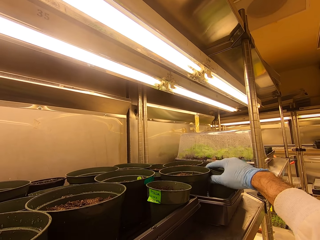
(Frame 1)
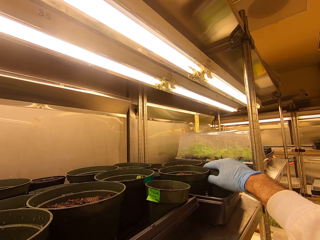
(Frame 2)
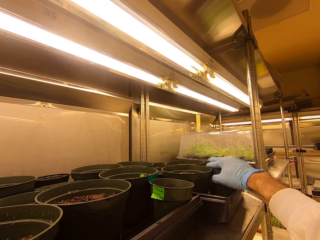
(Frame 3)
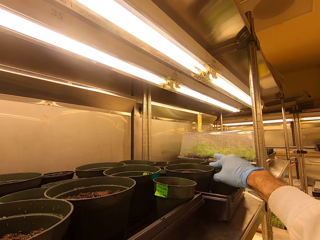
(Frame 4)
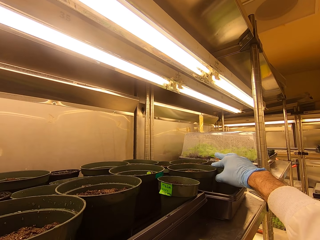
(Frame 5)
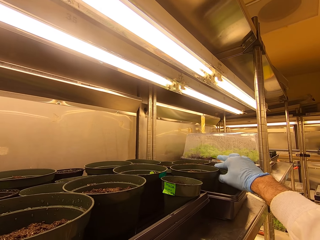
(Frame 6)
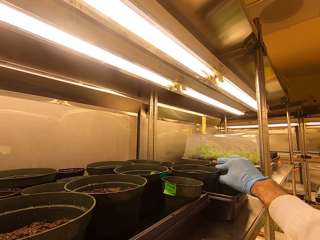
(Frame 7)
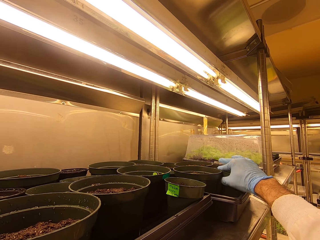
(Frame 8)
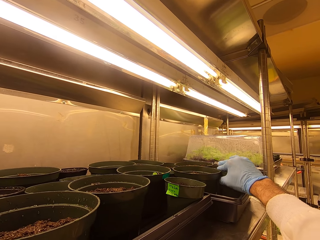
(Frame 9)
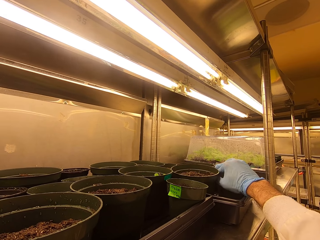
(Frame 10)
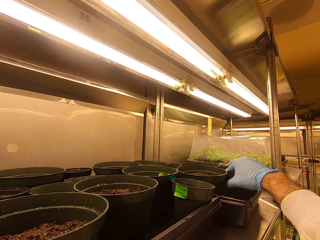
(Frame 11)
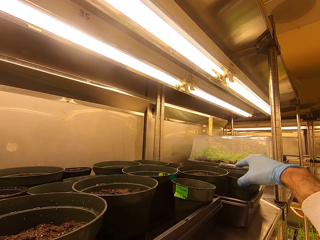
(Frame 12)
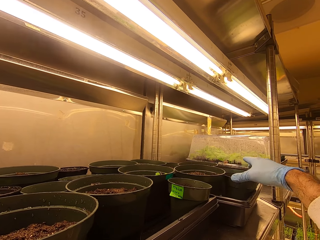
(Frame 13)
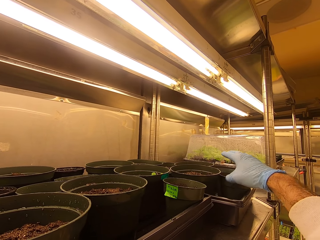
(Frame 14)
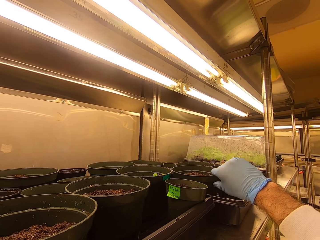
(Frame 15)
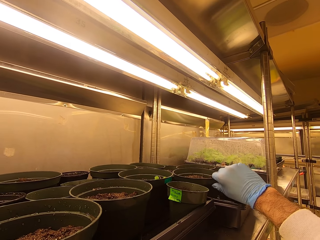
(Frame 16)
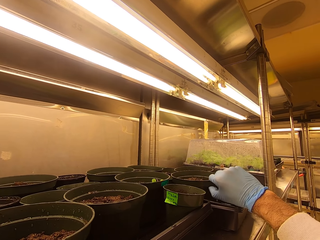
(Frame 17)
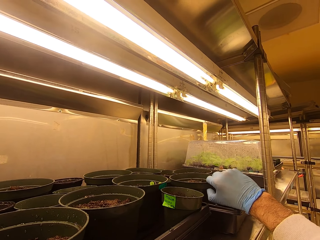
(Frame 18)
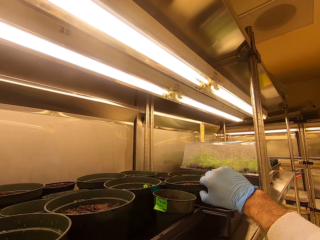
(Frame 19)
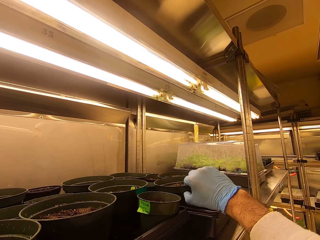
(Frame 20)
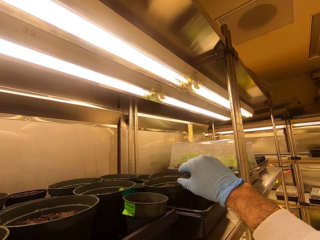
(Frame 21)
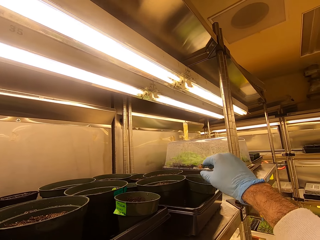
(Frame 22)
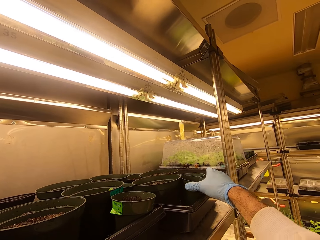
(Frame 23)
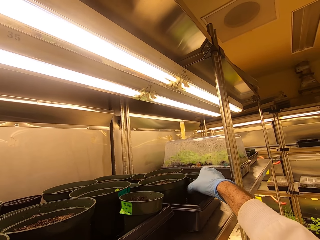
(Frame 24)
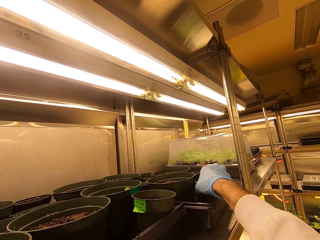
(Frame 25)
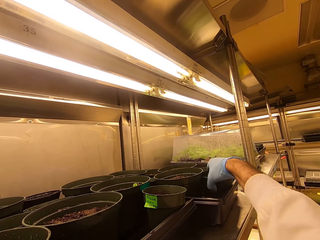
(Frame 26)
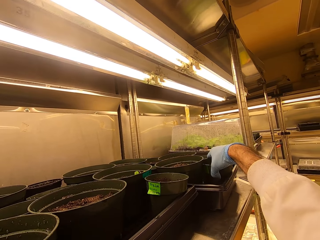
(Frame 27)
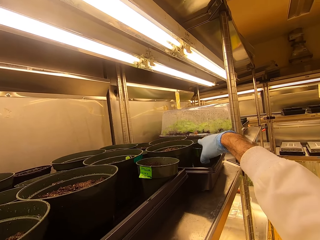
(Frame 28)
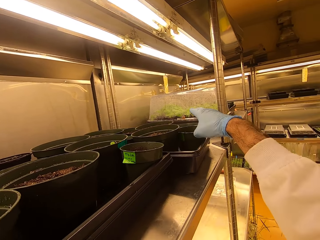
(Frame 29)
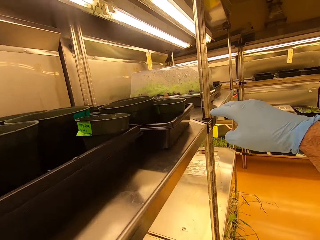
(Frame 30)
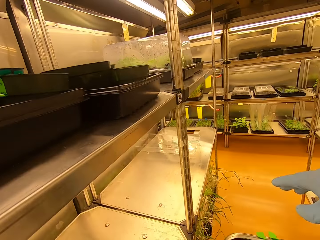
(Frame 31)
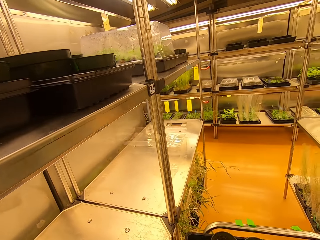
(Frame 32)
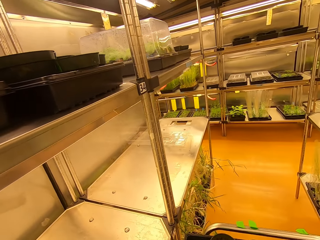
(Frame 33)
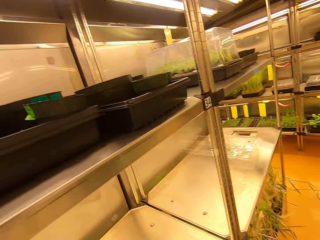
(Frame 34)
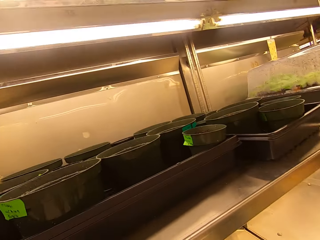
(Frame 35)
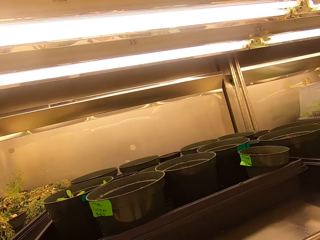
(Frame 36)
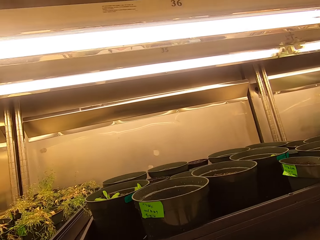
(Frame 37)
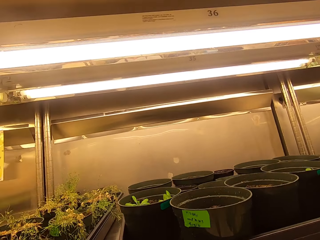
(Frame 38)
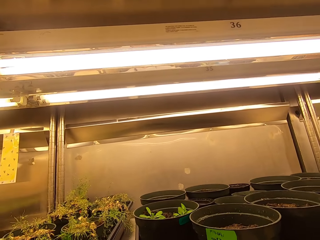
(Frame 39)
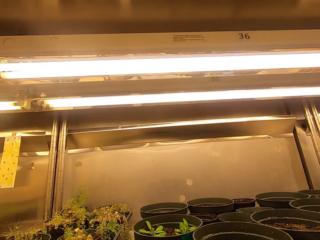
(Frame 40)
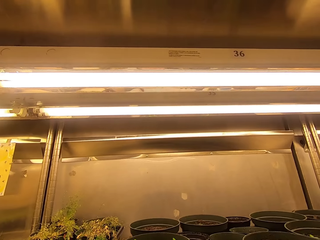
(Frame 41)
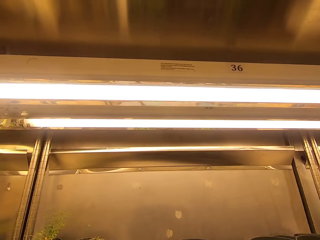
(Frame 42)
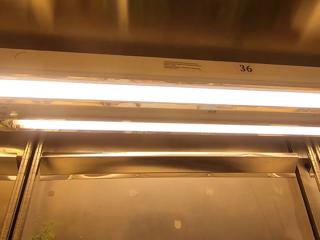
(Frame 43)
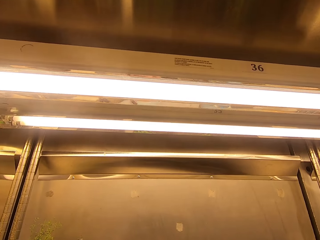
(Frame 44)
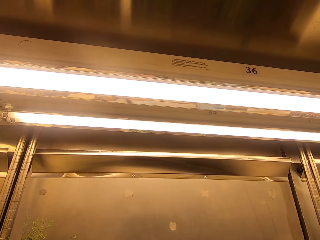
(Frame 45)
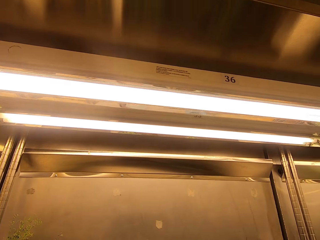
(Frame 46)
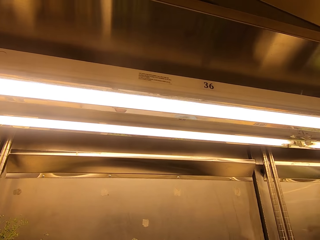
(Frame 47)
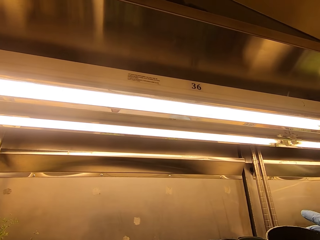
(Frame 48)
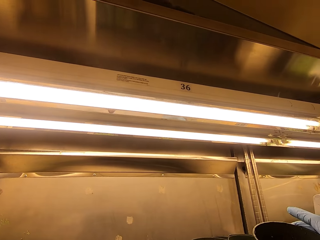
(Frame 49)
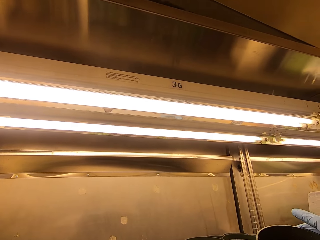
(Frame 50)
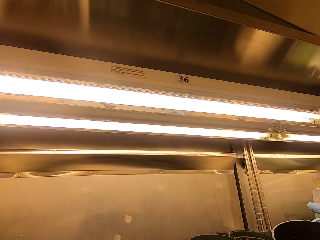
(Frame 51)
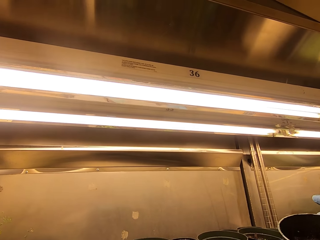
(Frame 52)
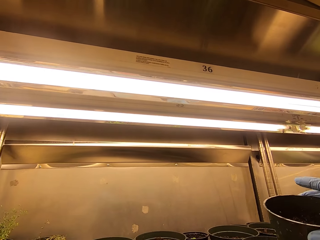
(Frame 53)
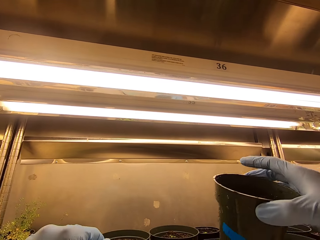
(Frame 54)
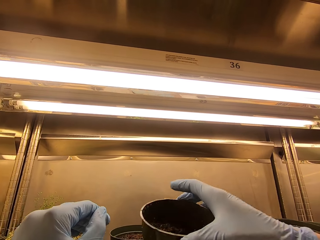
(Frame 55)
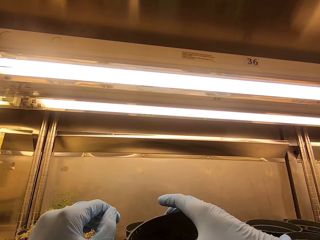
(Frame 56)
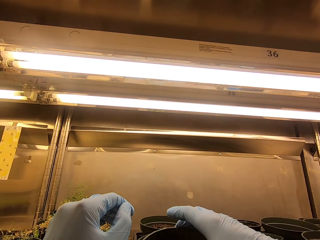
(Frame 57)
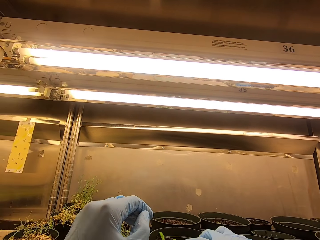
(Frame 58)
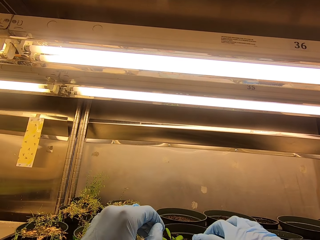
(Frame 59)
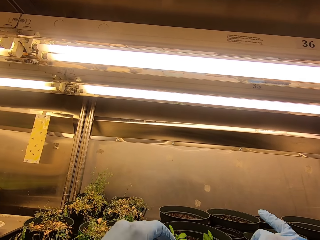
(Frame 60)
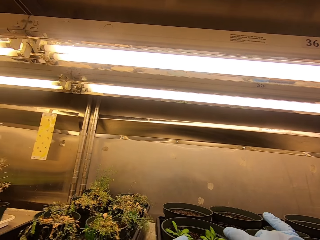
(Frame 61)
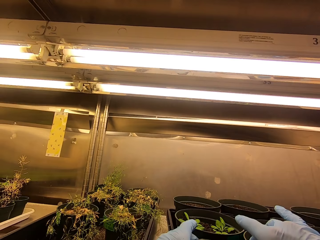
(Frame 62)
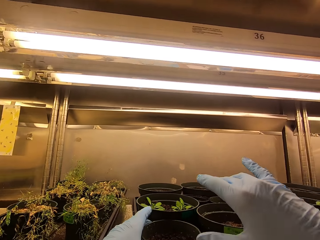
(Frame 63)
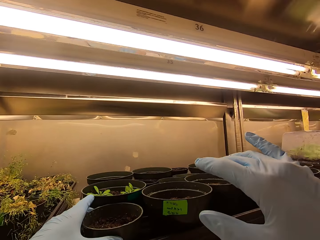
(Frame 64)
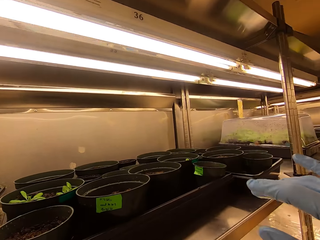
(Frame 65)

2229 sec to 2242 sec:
The camera wearer picks up a tree pot. They put the tree pot on a shelf.

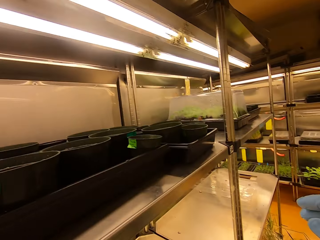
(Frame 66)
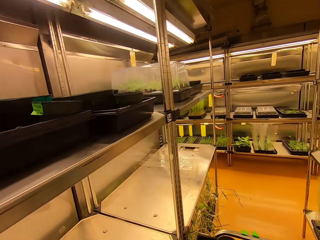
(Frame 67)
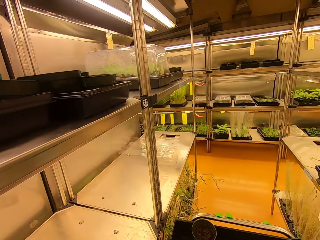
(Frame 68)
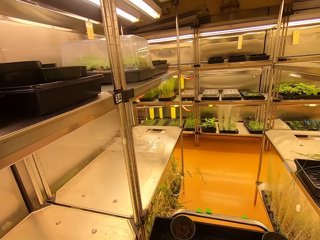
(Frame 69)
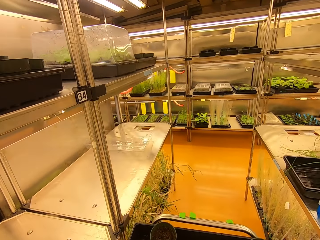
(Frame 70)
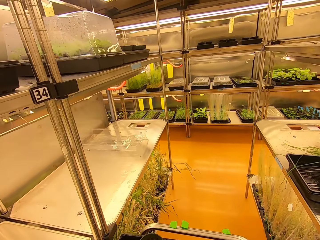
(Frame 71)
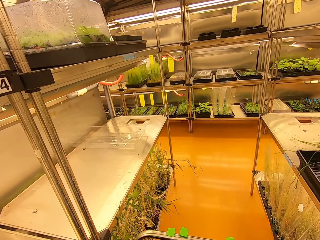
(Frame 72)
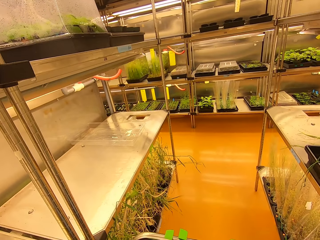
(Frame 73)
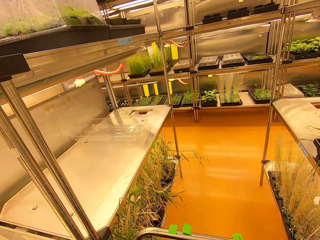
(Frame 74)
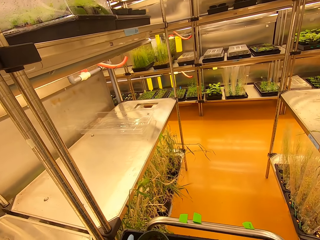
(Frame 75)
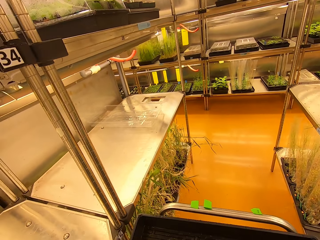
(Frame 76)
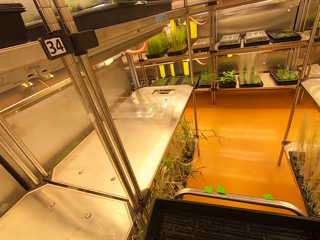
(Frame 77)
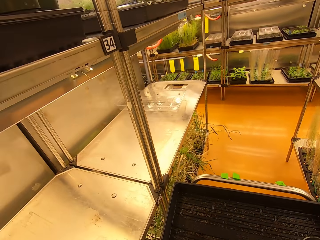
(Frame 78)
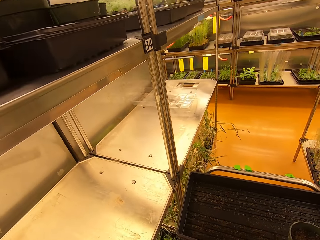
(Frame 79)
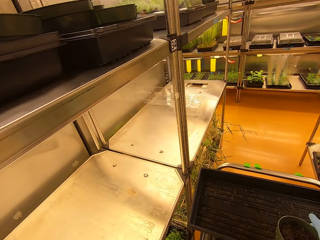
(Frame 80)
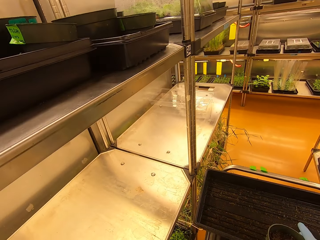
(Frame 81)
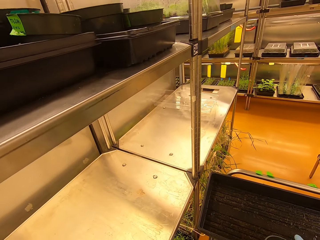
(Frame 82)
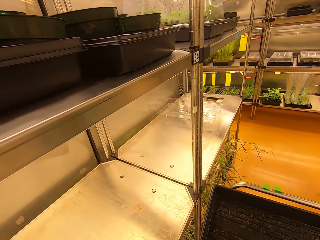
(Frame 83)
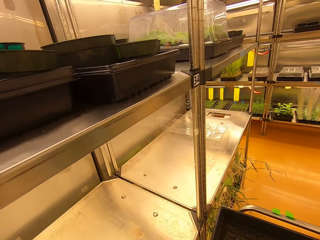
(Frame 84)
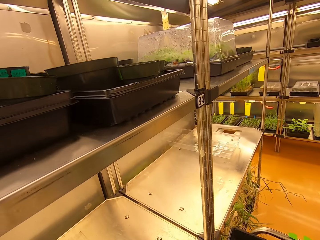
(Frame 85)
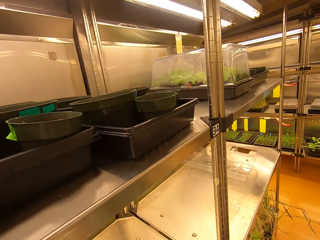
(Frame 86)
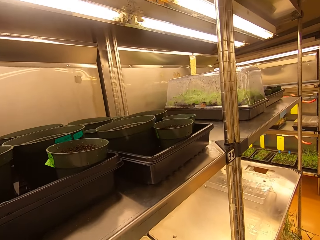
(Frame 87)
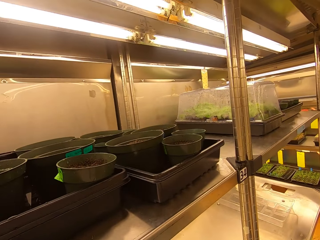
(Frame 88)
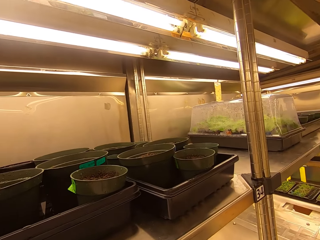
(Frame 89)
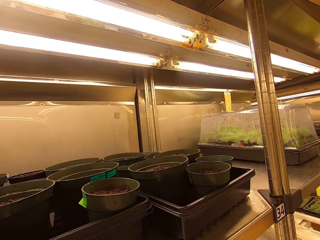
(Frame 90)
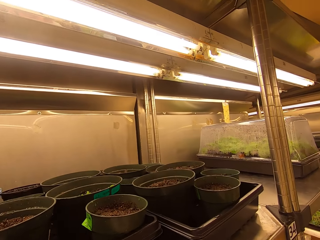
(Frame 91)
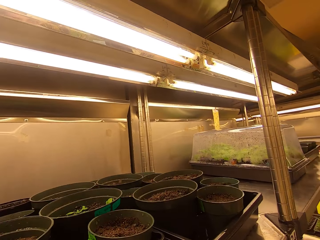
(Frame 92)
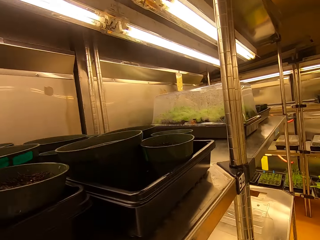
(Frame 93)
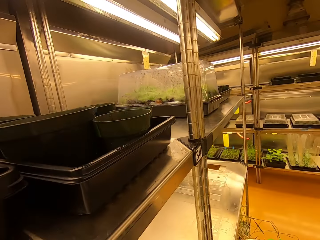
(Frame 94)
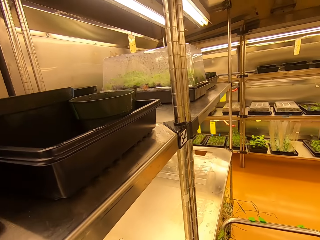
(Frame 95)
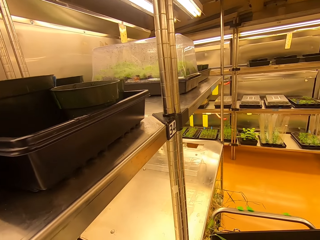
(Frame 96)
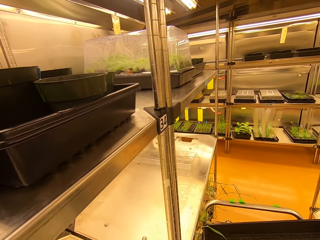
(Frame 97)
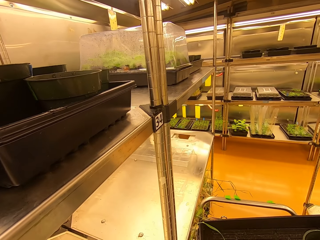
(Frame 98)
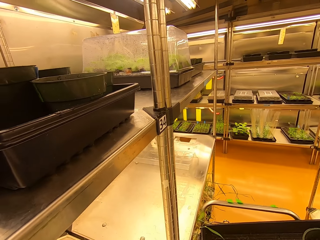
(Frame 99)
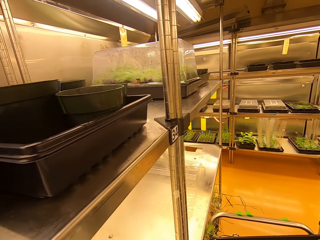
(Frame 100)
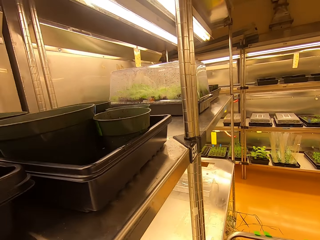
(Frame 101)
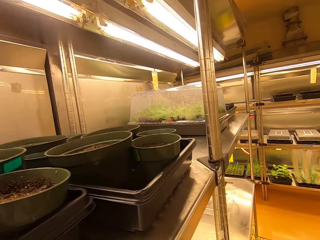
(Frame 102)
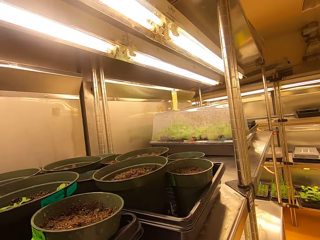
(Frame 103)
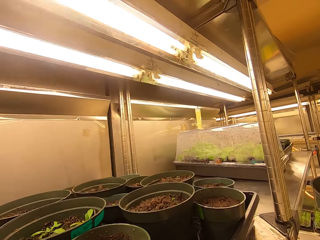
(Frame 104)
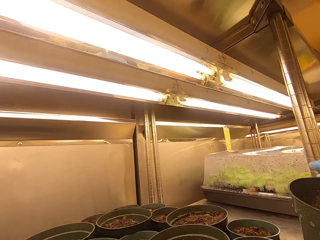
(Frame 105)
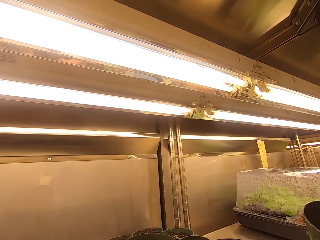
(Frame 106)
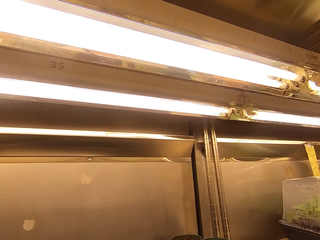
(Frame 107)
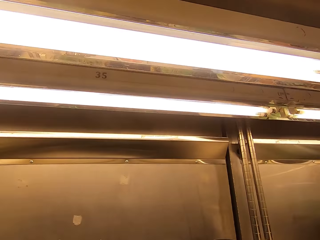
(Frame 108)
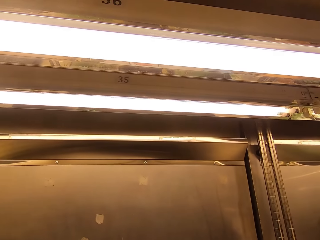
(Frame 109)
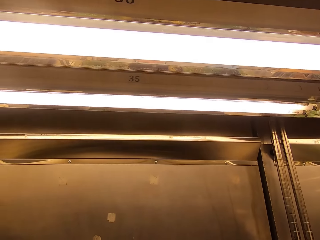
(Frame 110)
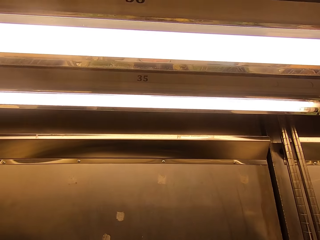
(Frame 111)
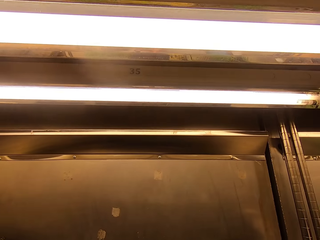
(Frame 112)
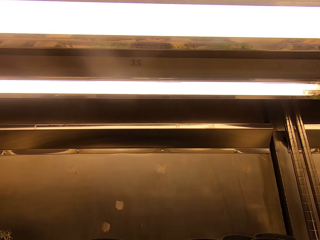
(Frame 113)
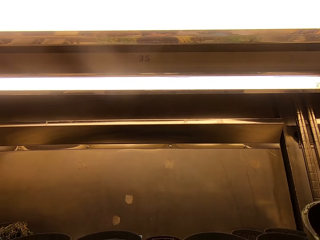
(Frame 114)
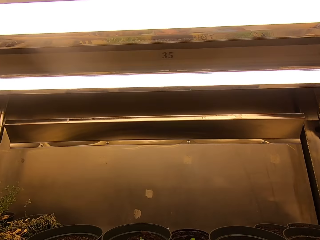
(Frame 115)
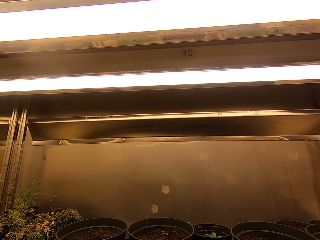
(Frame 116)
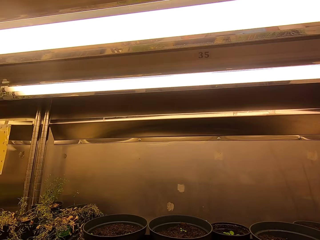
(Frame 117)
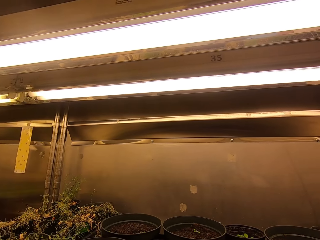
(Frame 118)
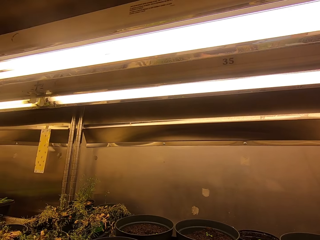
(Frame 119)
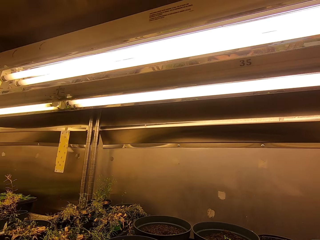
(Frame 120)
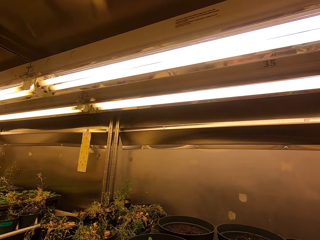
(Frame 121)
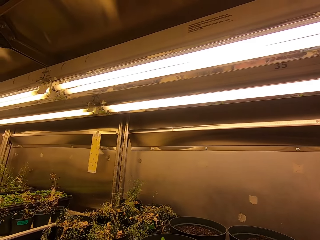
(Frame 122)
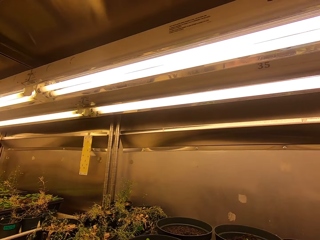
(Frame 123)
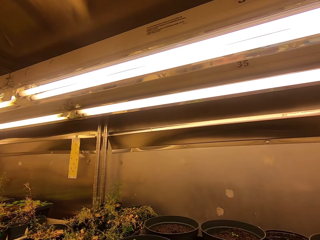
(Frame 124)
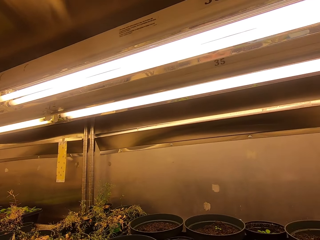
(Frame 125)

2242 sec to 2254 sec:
The camera wearer picks up a tree pot. They put the tree pot on a shelf.
